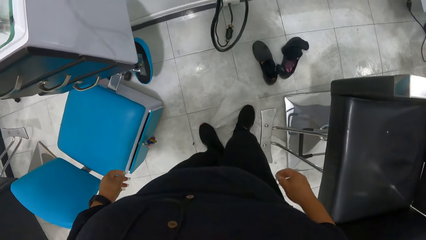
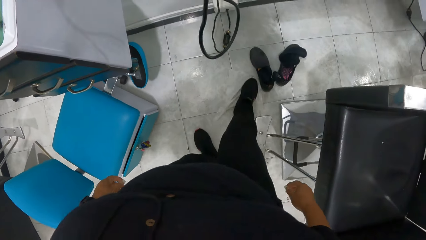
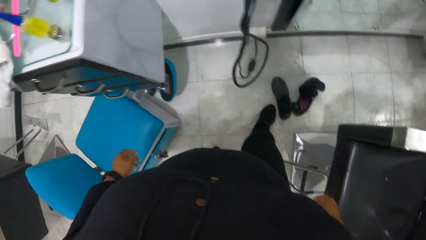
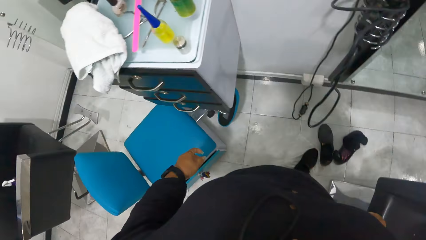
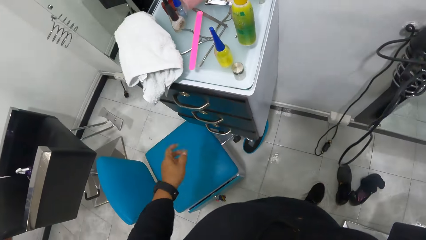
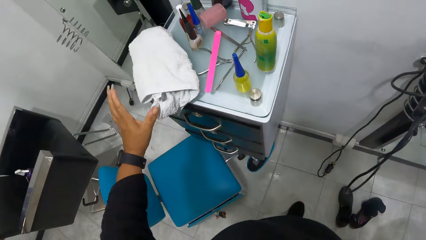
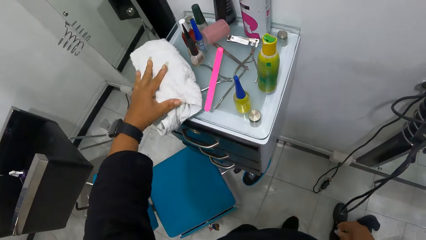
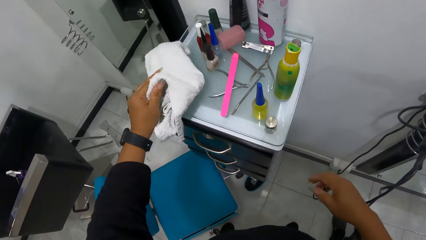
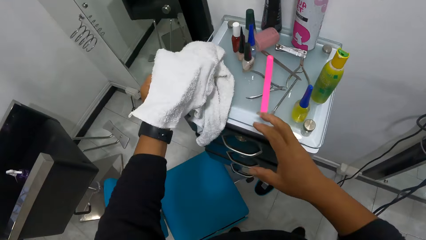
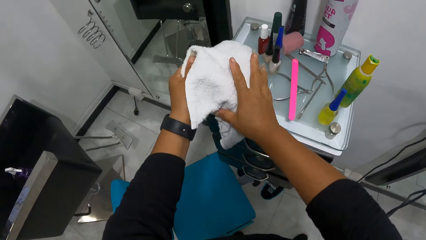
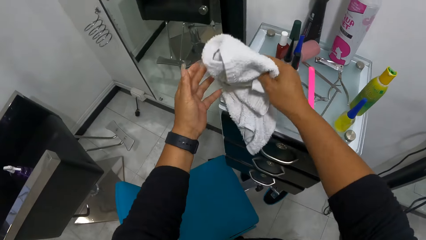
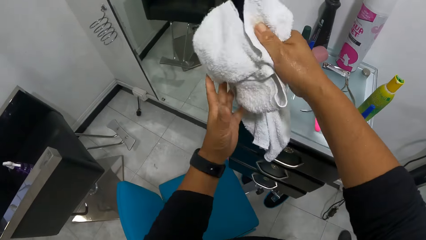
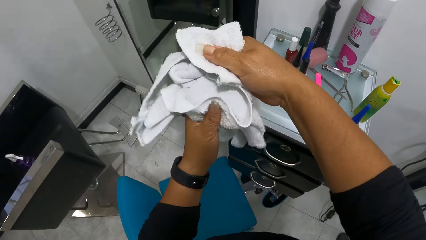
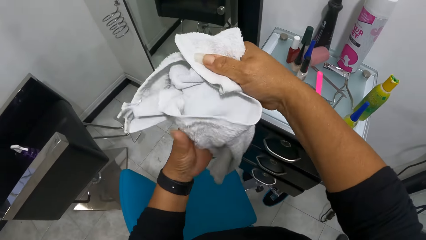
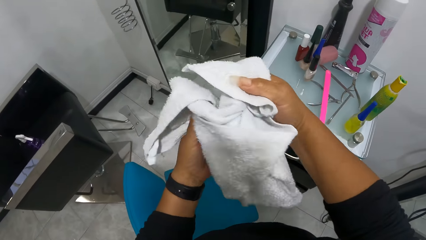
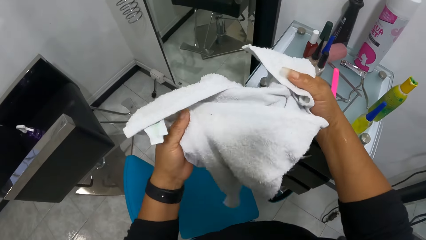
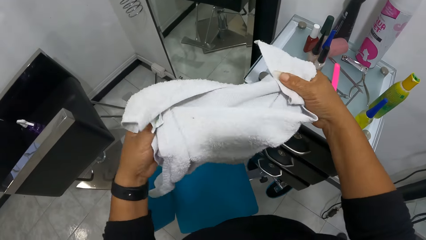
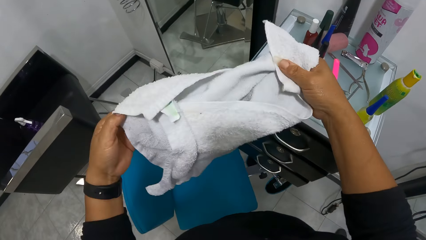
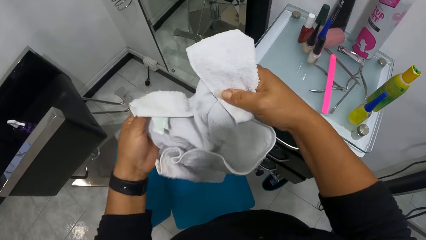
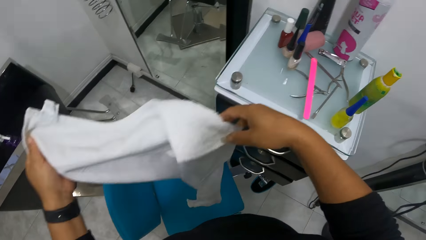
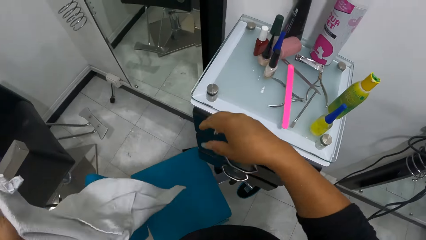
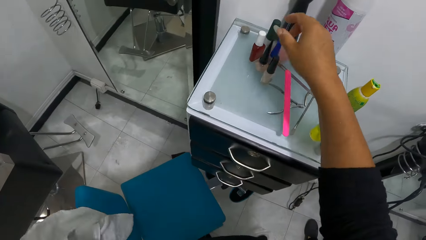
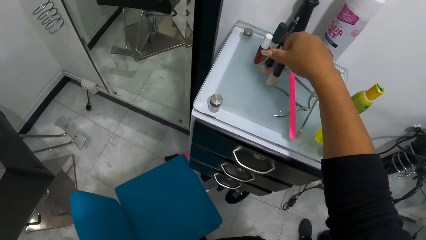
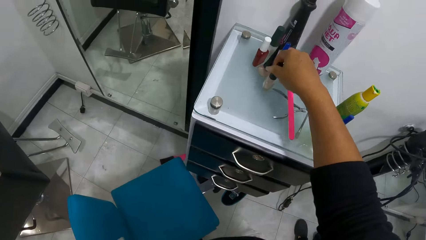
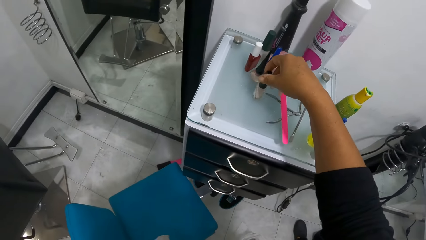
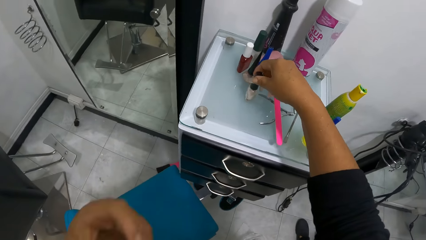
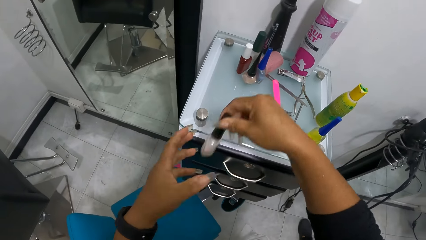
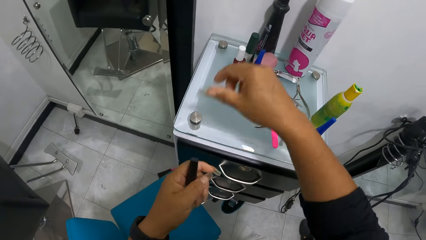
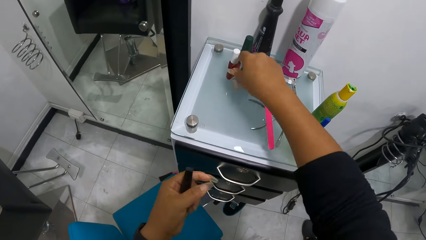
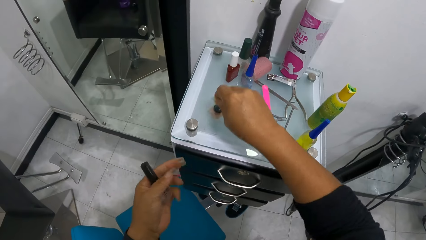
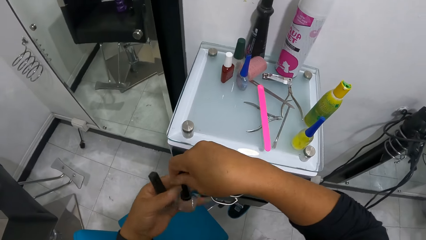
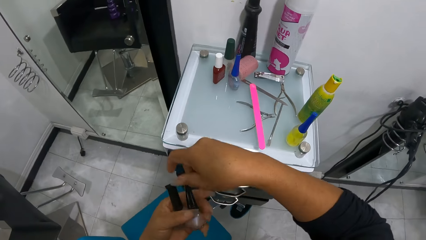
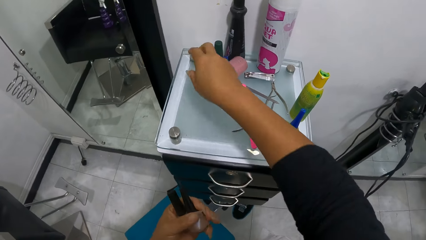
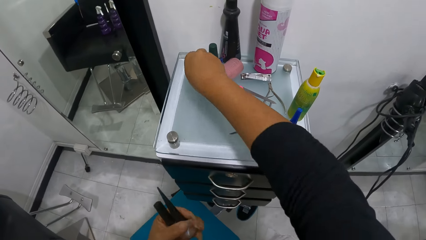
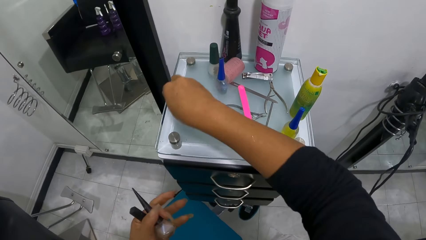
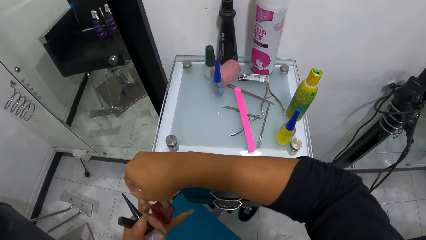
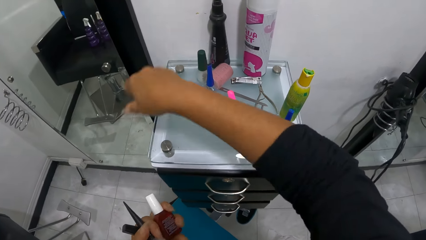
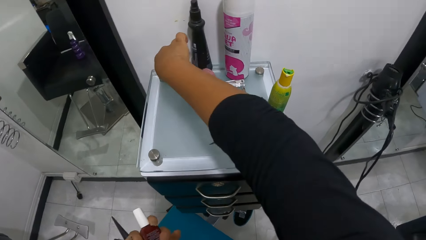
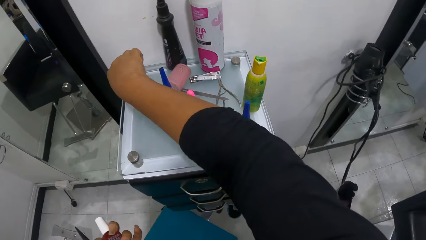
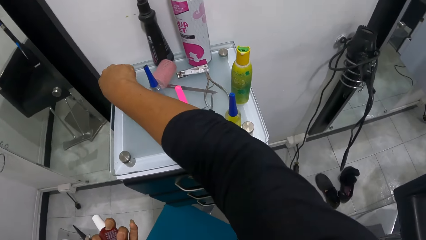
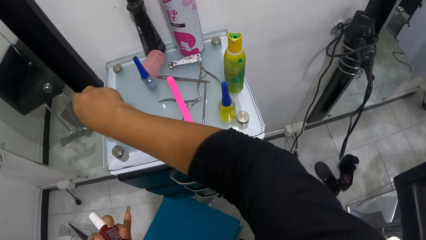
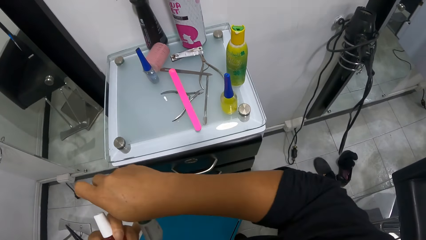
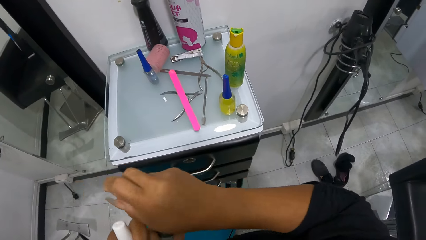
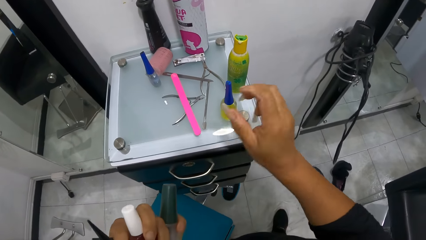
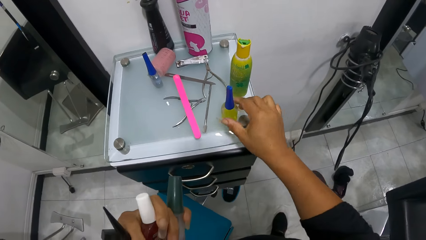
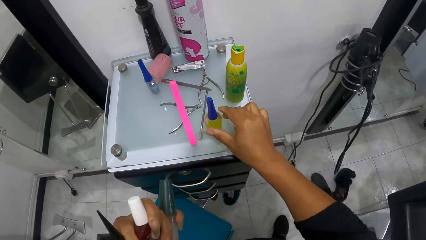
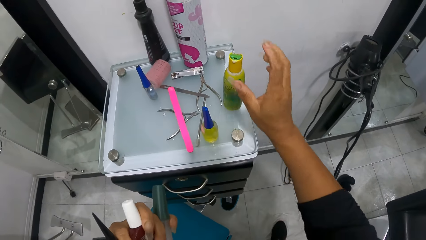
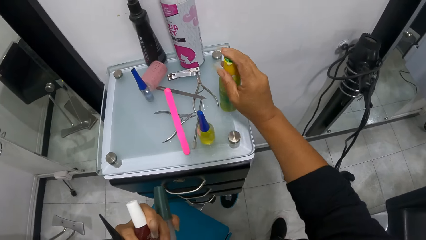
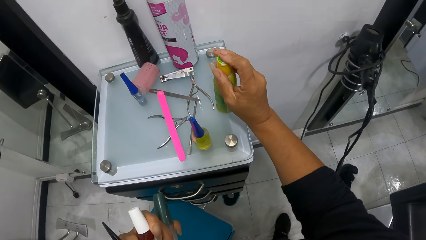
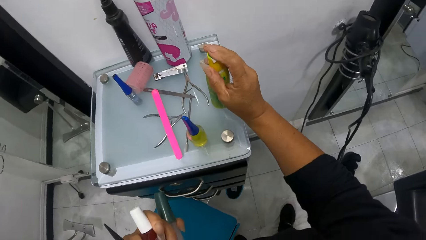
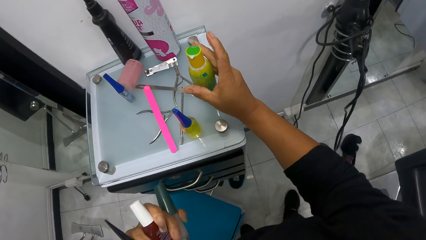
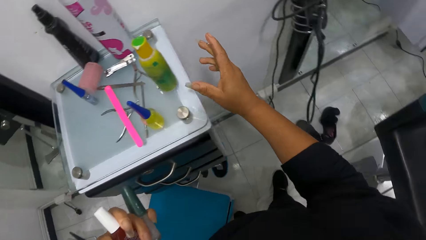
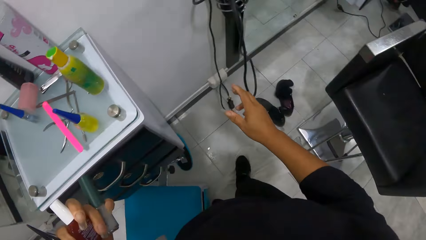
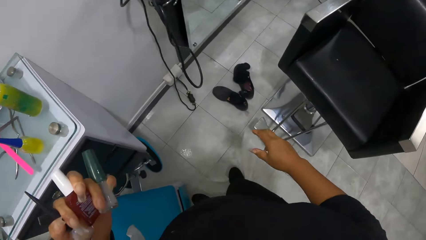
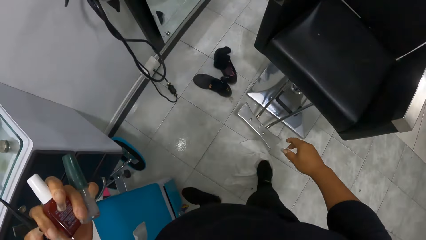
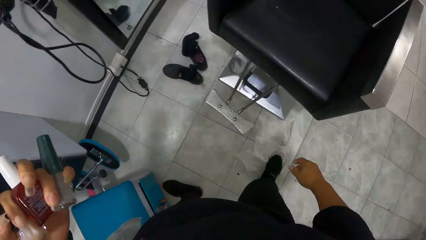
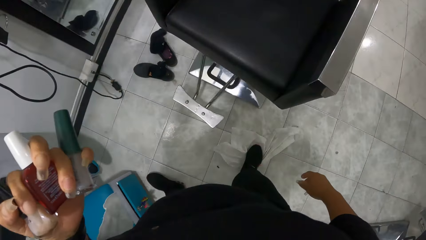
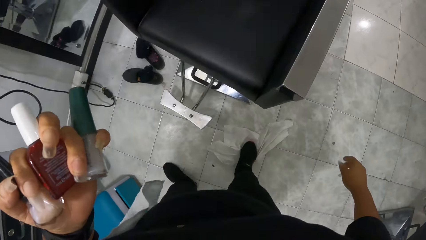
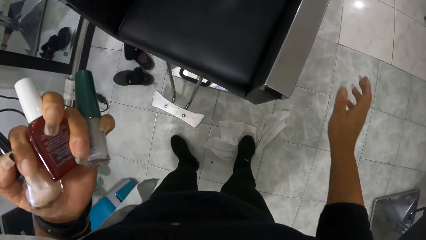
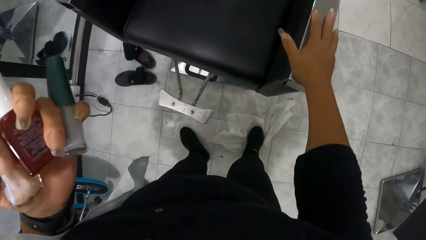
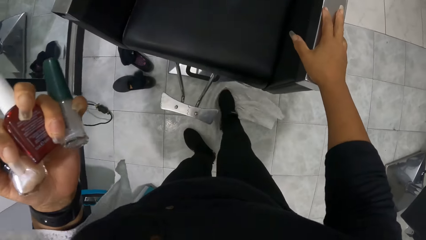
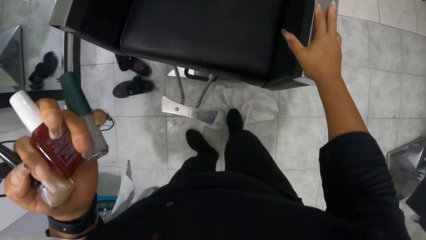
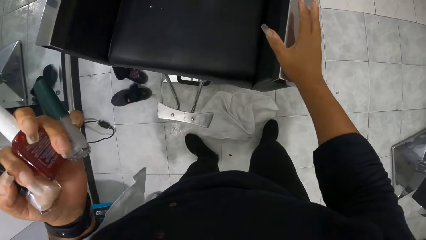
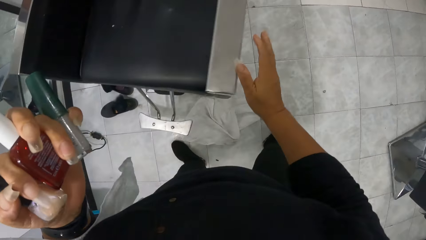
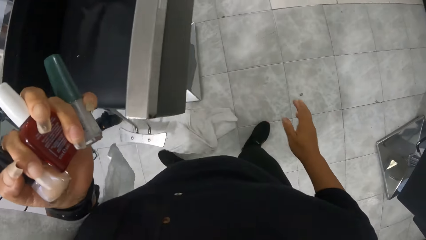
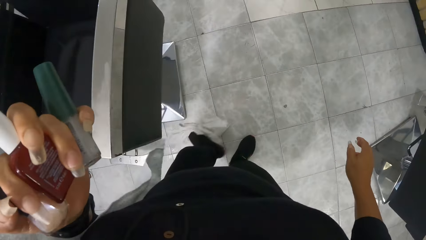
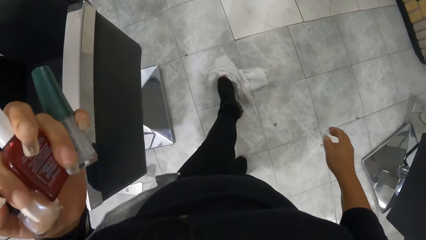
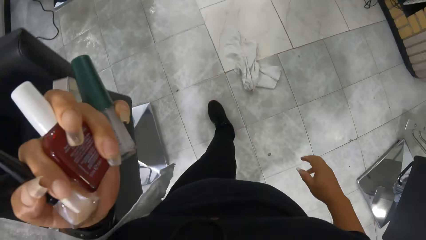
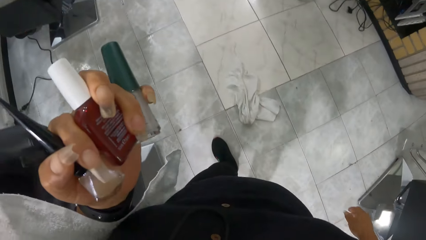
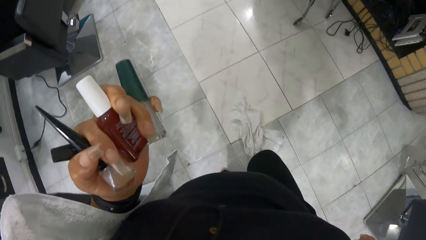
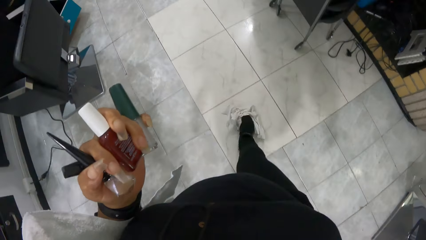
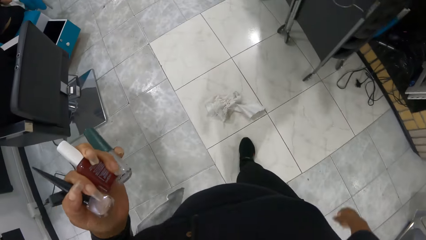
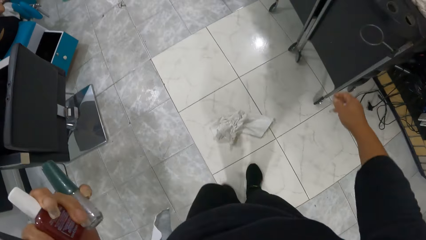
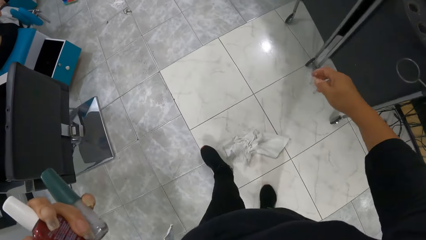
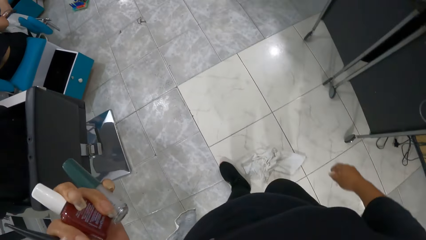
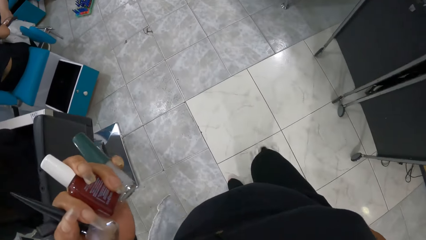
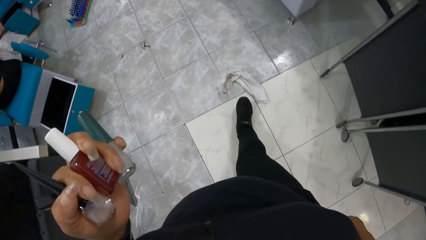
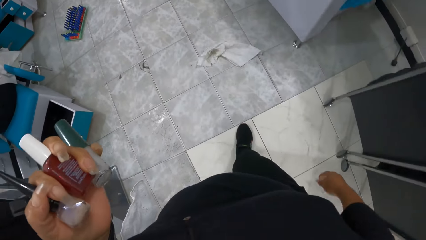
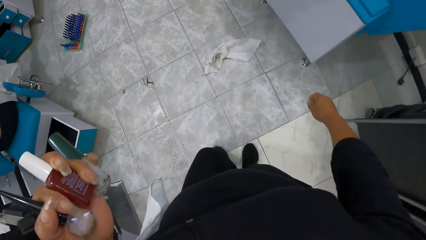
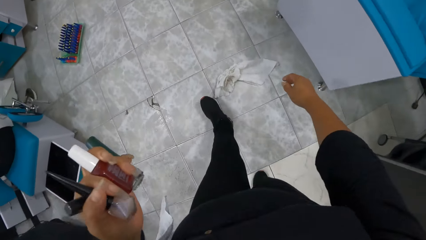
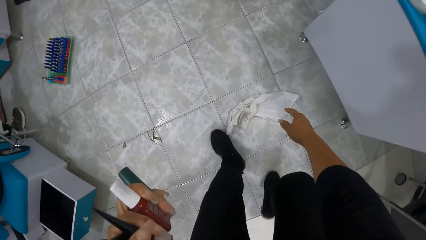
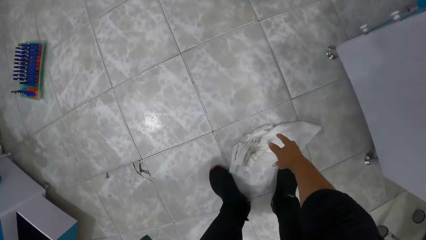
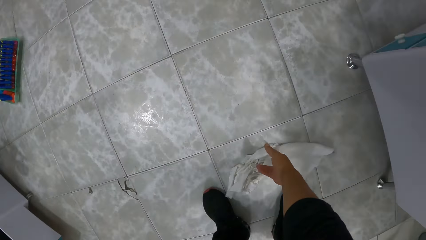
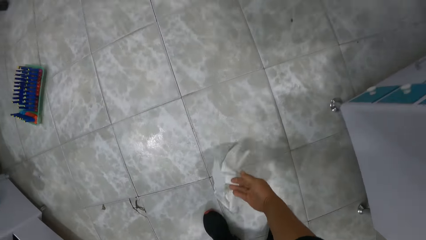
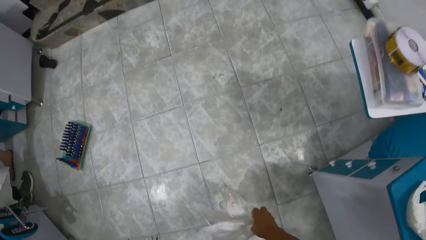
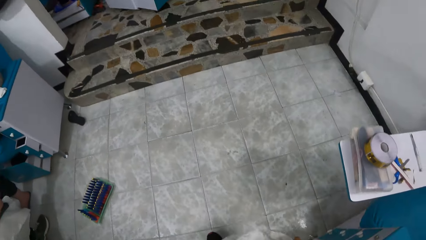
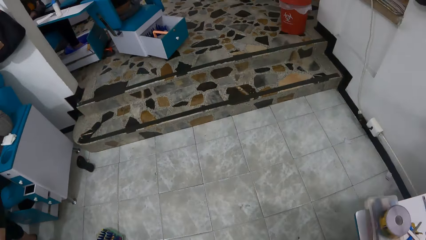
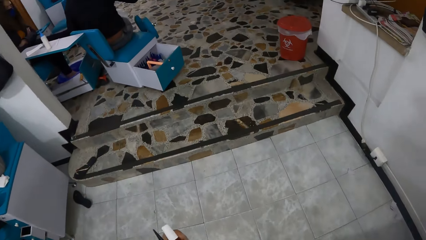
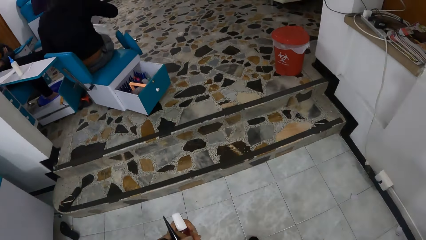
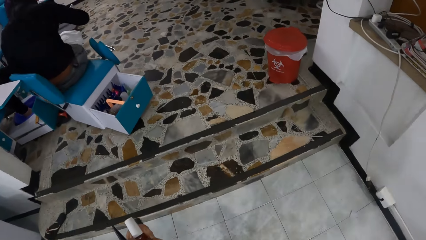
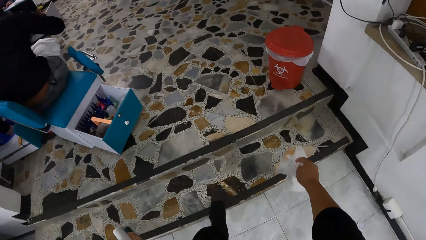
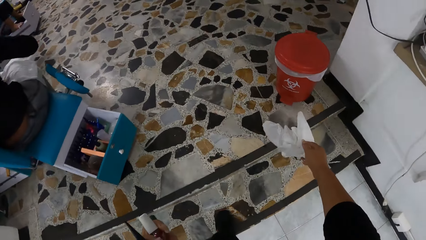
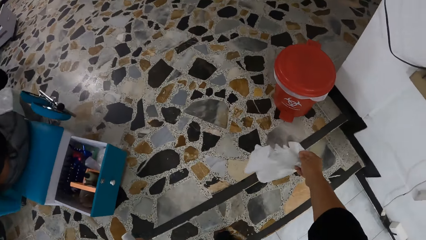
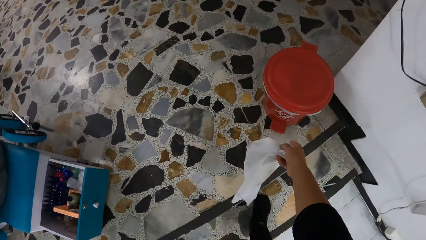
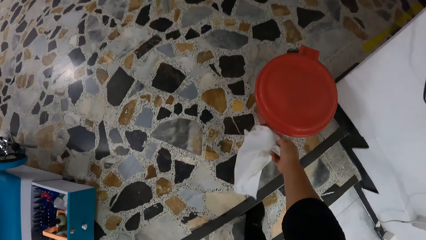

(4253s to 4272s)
The camera wearer picks up a white cloth on the shelf with her left hand. She unfolds the white cloth with both hands. She picks up a nail polish bottle on the shelf with her right hand and passes the nail polish bottle in her right hand to her left hand. She does this repeatedly. She shifts the cuticle oil bottle on the shelf with her right hand. She closes the lid of the lotion bottle on the shelf with her right hand. She cleans the floor with the white cloth on the floor with her right hand. She kicks the towel with the leg. She picks up the white cloth on the floor with her right hand. She walks towards a trash bin.
